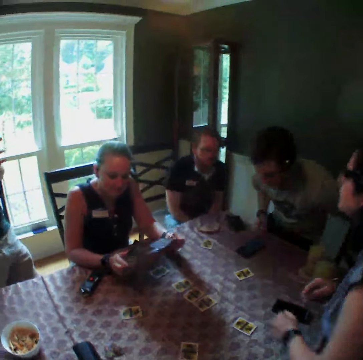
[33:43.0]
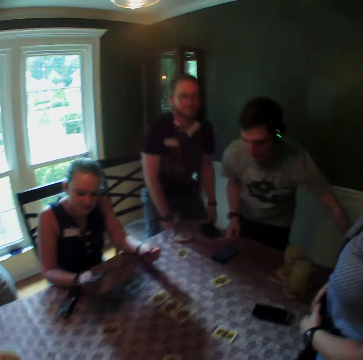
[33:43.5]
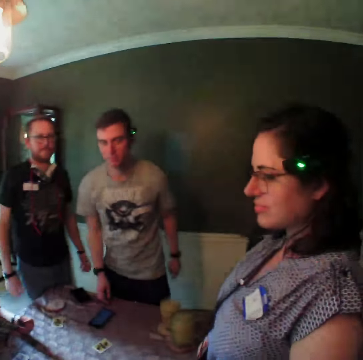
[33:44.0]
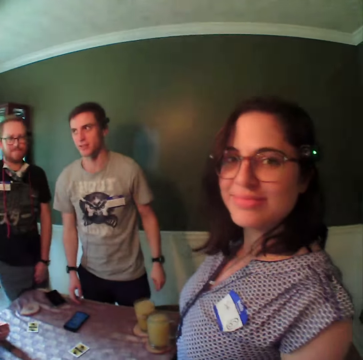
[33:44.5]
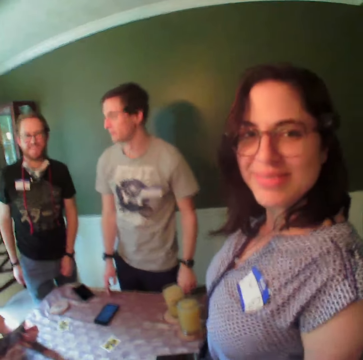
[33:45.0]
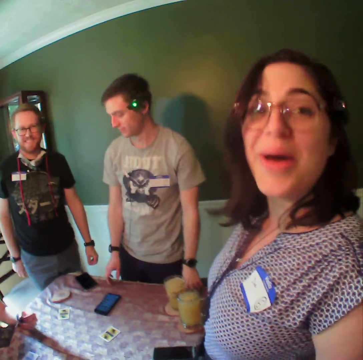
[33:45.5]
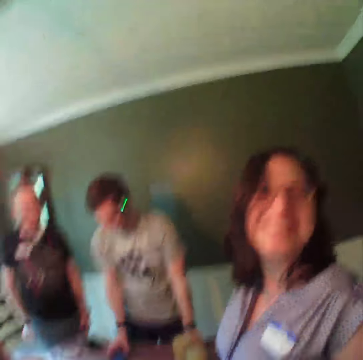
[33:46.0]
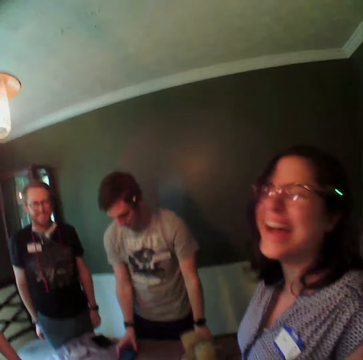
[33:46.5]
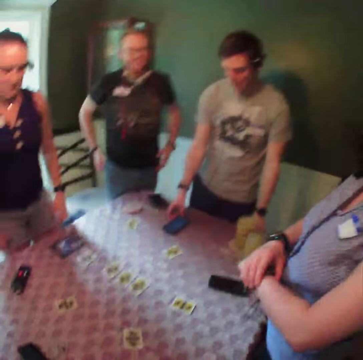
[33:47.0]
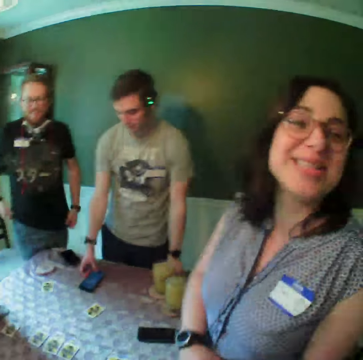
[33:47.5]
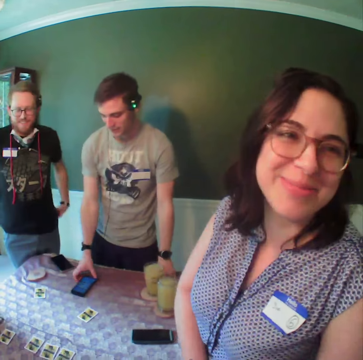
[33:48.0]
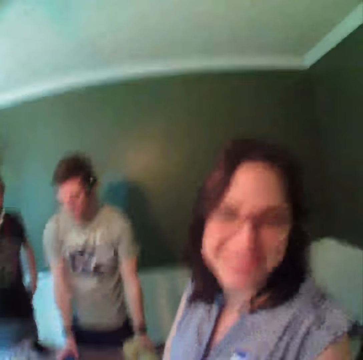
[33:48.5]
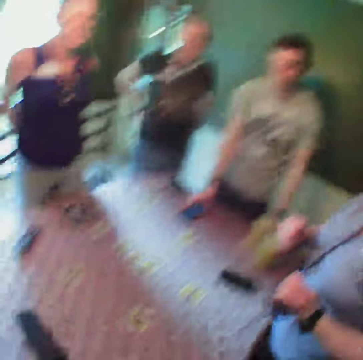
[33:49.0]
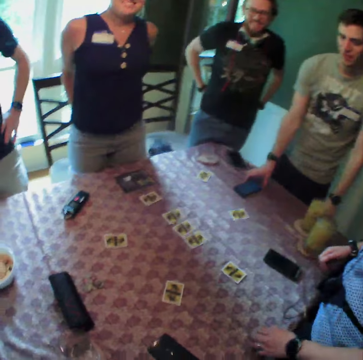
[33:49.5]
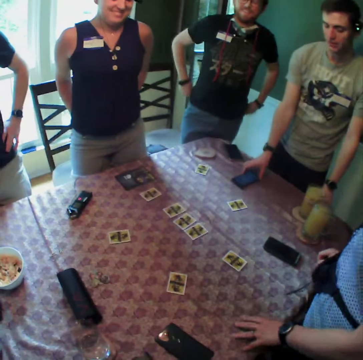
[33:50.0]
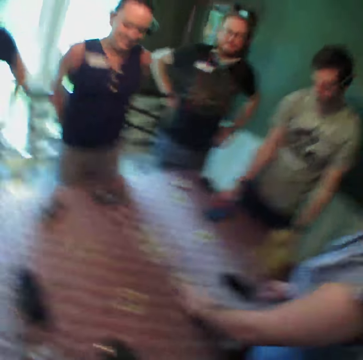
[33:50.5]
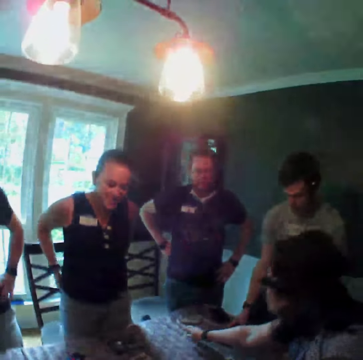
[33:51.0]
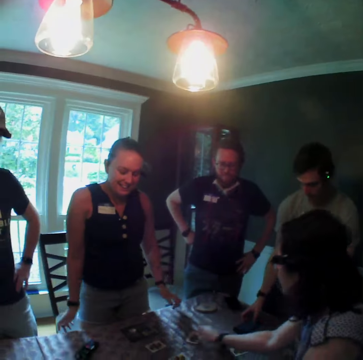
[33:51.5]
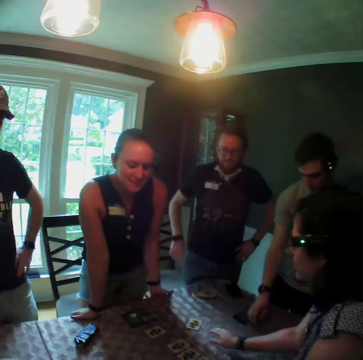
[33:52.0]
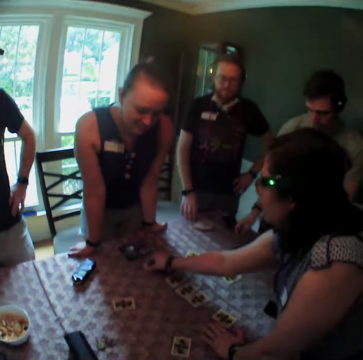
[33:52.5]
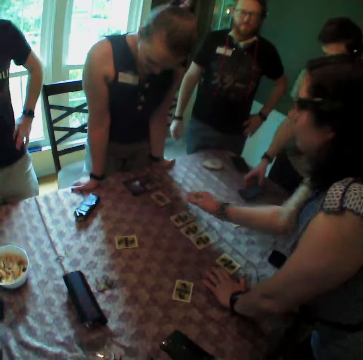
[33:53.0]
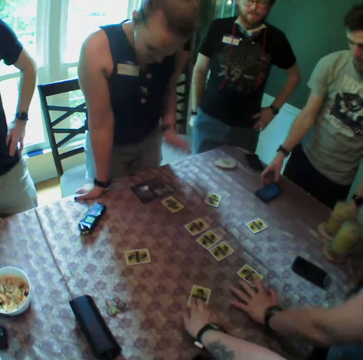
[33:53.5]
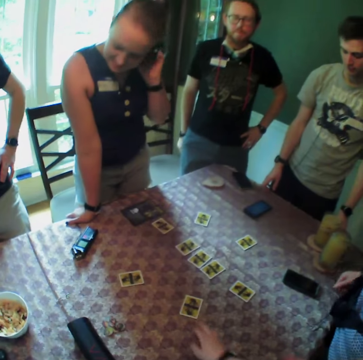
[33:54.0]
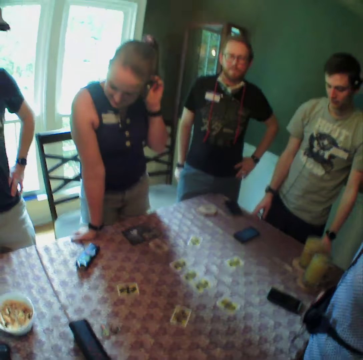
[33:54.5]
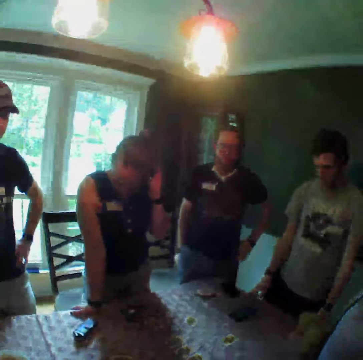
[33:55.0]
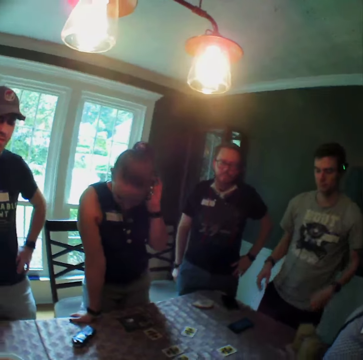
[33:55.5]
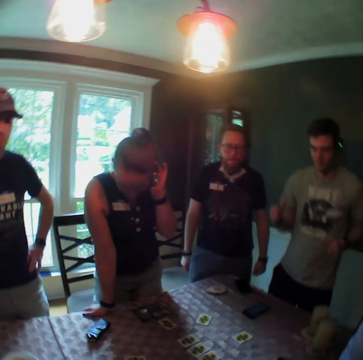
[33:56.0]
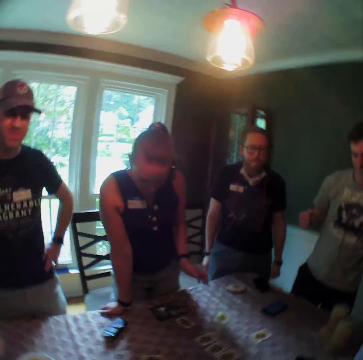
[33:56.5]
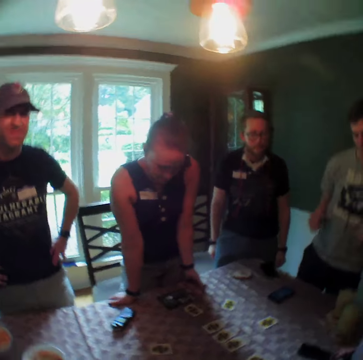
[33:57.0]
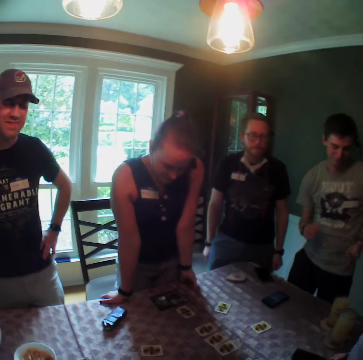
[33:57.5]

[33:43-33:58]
The camera wearer looks around. A woman puts down the leaflet with her left hand. A man operates his phone with his right hand. The camera wearer discusses with a person. Another man pulls on his shirt with his hands. Another woman moves a card with her right hand. The woman moves a card with her right hand again. The camera wearer moves a card on the table with her right hand. The other woman adjusts her camcorder with her left hand.

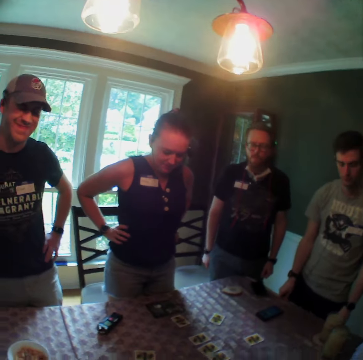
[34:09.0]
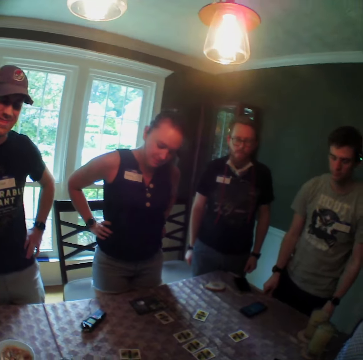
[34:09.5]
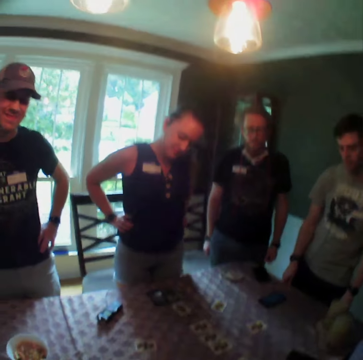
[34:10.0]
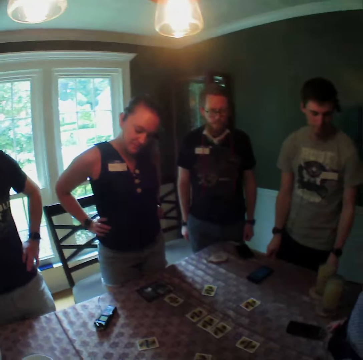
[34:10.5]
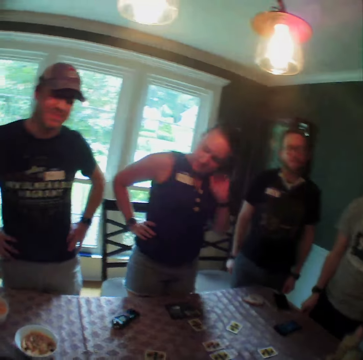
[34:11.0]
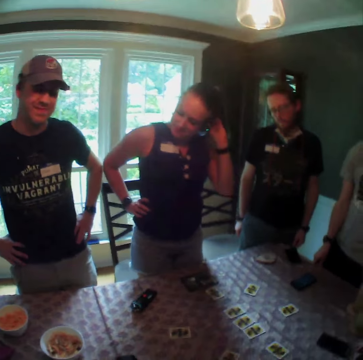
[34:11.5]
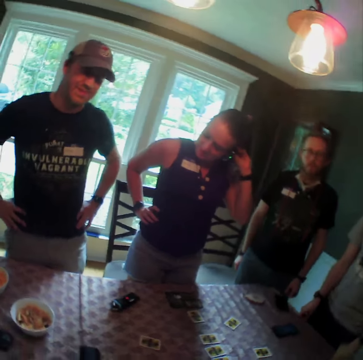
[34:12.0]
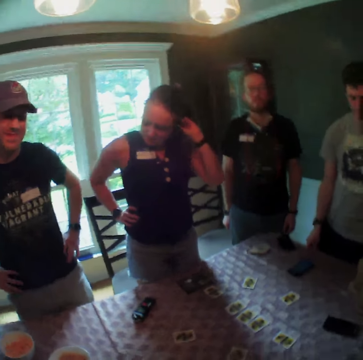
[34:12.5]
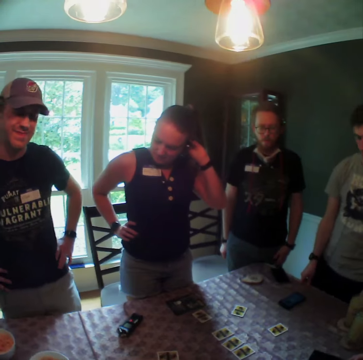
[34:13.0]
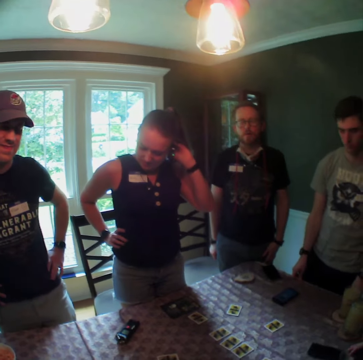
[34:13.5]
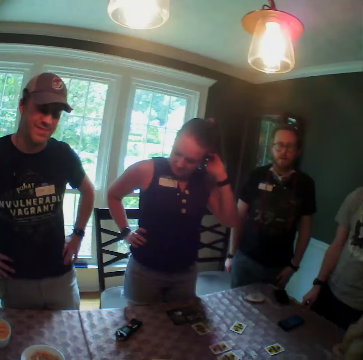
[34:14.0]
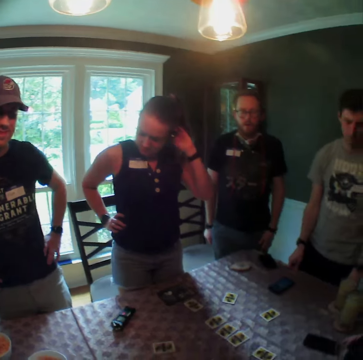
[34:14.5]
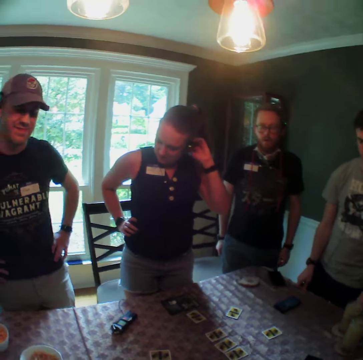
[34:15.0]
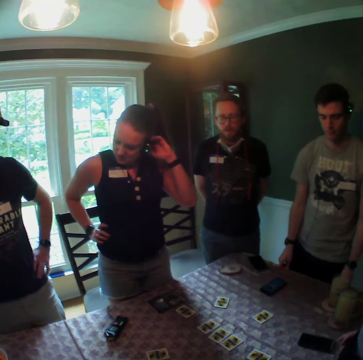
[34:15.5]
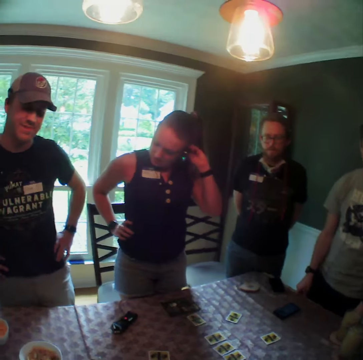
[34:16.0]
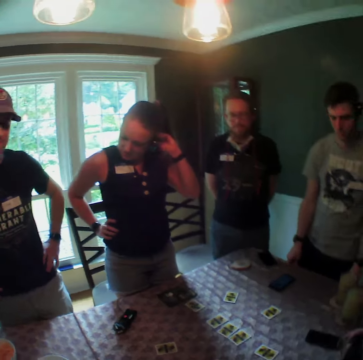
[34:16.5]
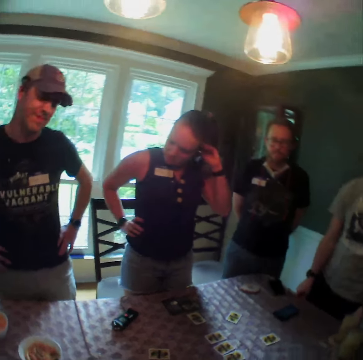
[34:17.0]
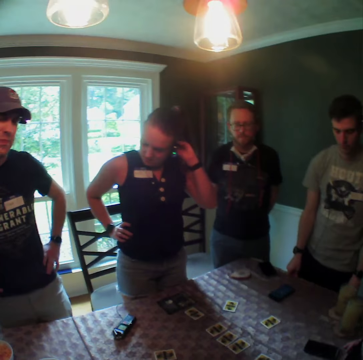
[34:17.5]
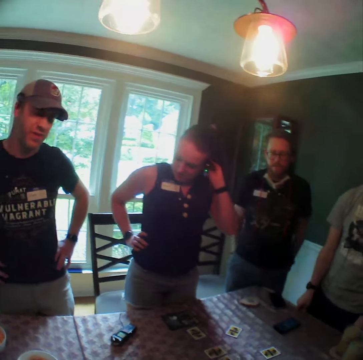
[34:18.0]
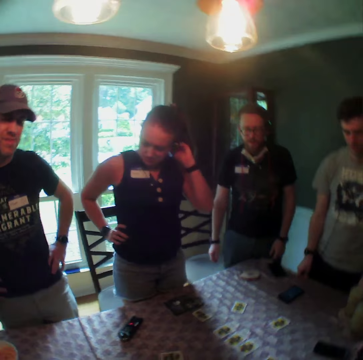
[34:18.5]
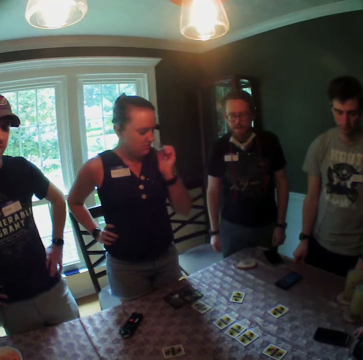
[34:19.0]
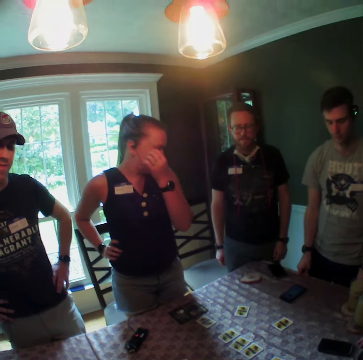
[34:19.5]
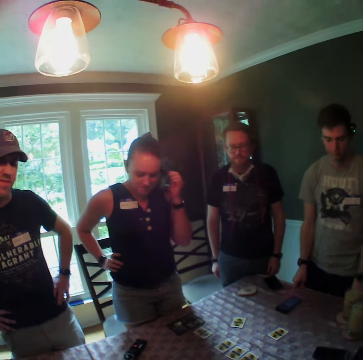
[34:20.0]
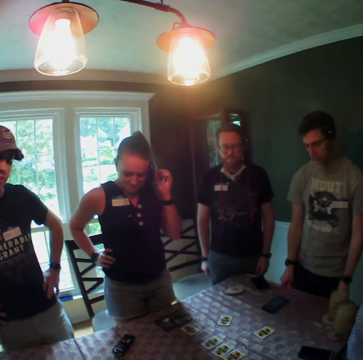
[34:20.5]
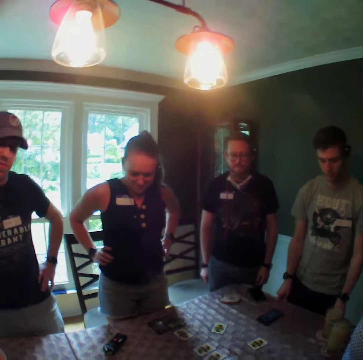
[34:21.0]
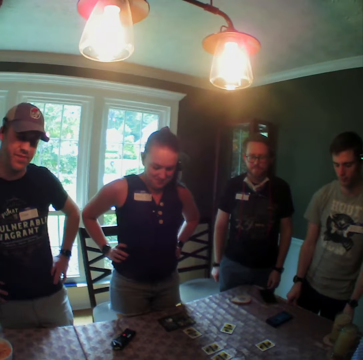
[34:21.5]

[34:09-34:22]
A woman adjusts her camcorder with her left hand.

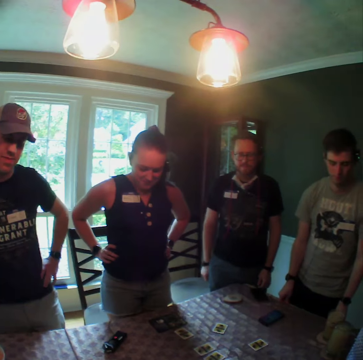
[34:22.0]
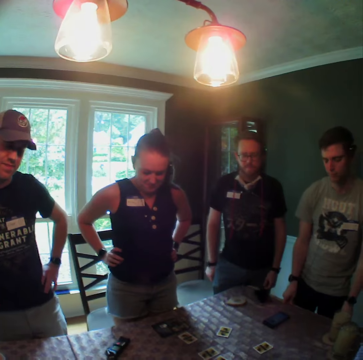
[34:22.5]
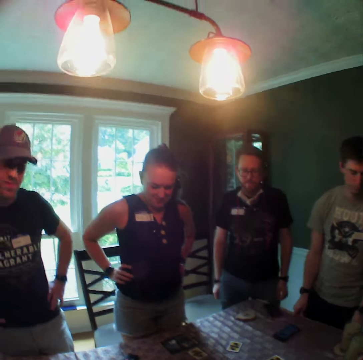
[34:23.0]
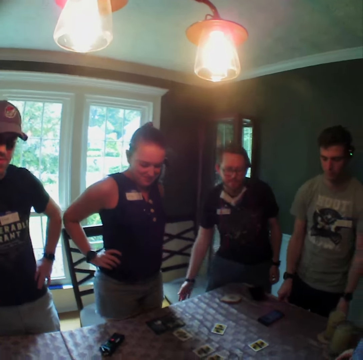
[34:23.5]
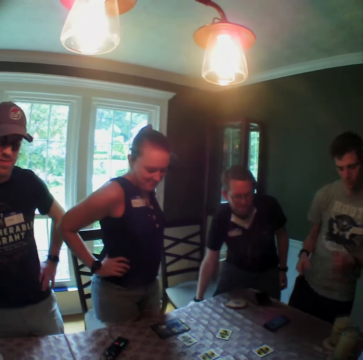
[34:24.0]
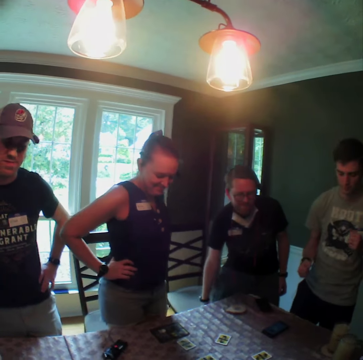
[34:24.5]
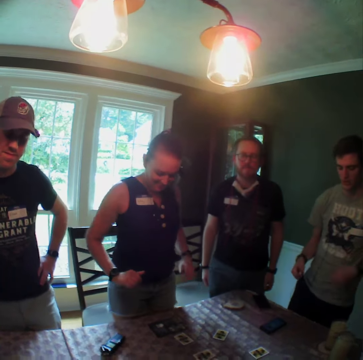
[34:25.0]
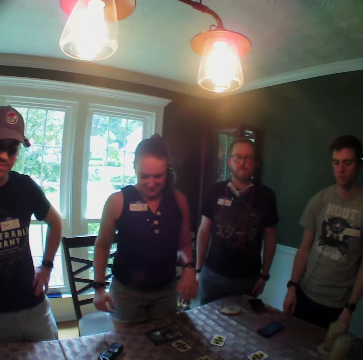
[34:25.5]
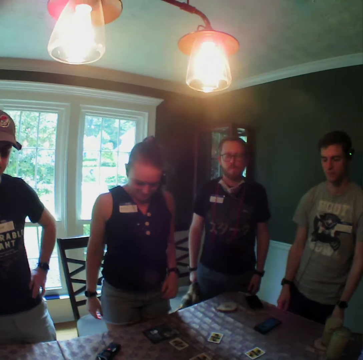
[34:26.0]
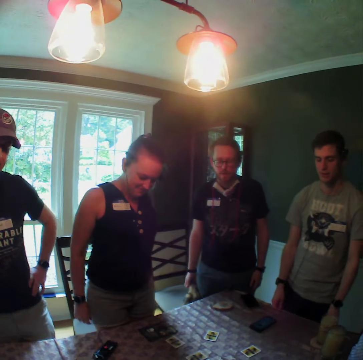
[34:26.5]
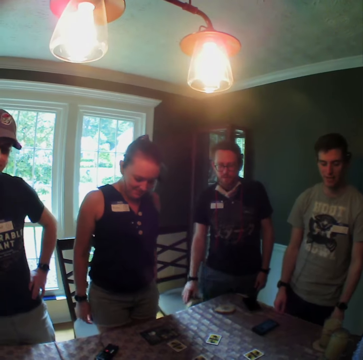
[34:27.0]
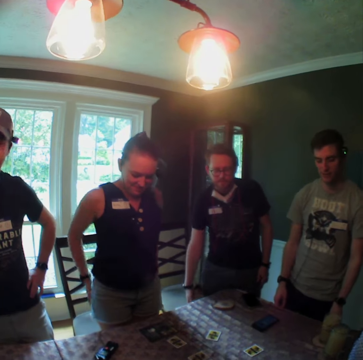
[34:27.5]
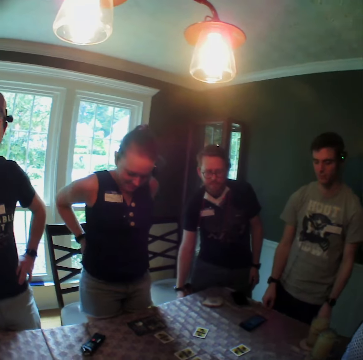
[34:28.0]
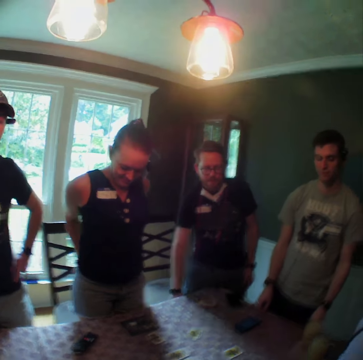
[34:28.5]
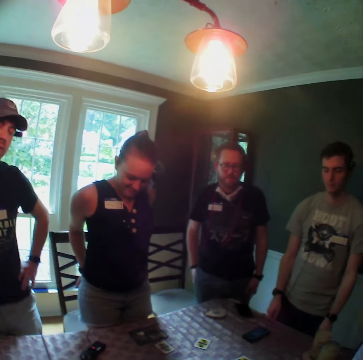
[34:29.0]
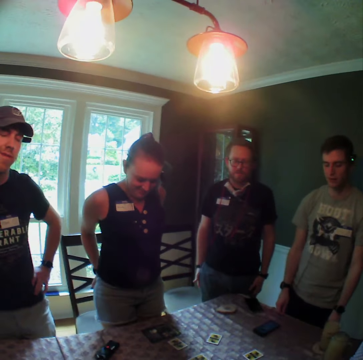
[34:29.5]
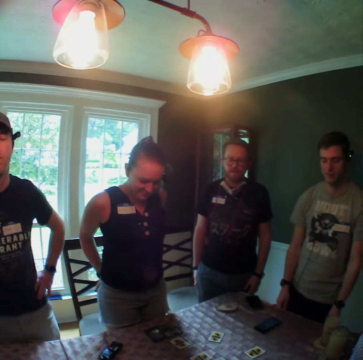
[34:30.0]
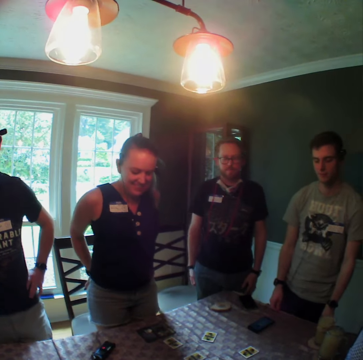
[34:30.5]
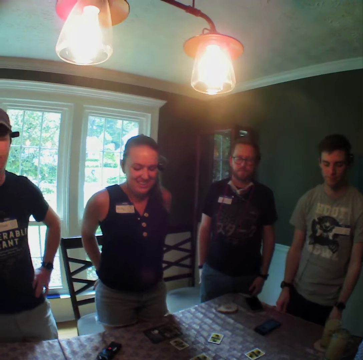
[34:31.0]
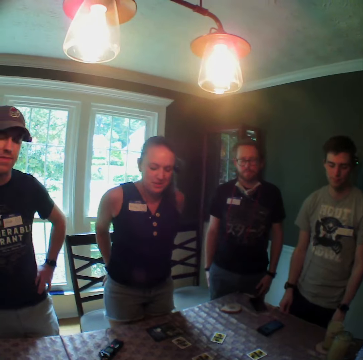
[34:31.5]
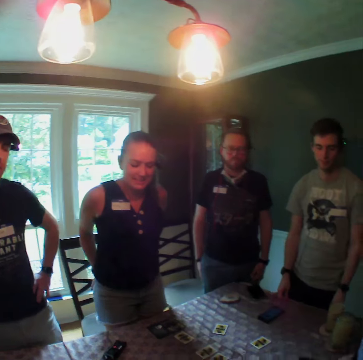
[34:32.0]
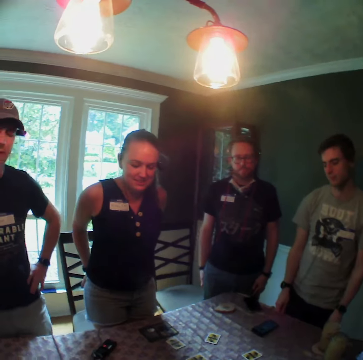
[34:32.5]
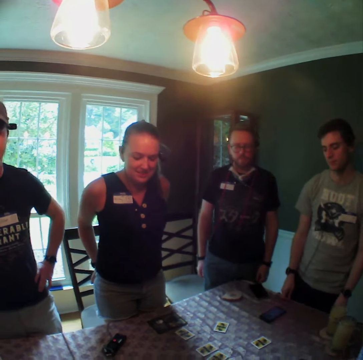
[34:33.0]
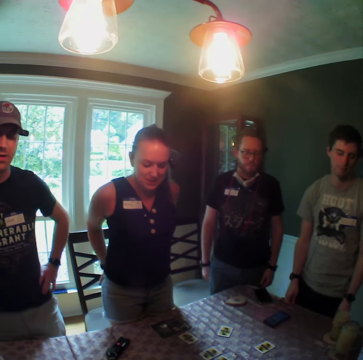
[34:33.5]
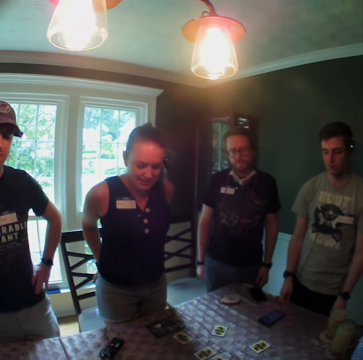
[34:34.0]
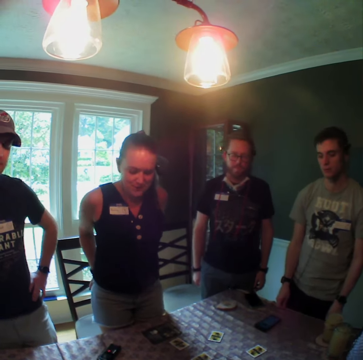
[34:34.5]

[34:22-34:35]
A man pats a dog with his right hand.
